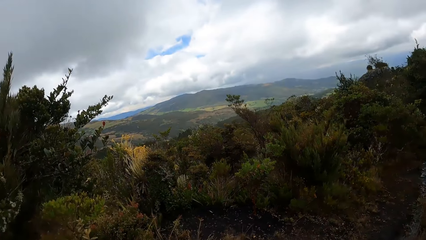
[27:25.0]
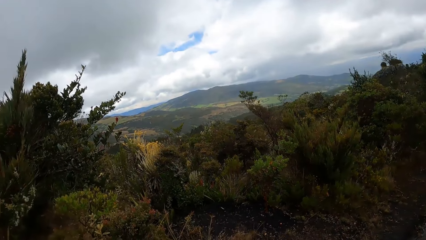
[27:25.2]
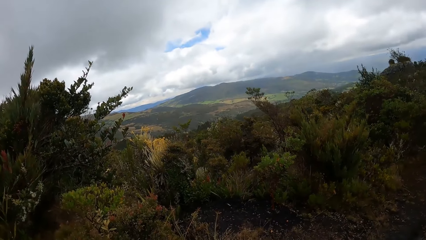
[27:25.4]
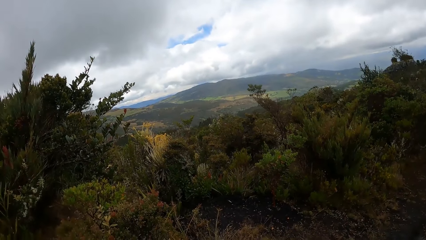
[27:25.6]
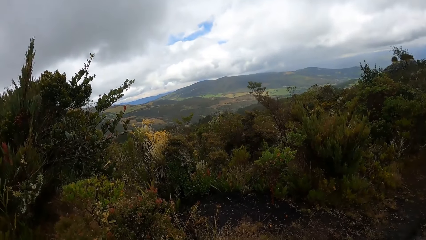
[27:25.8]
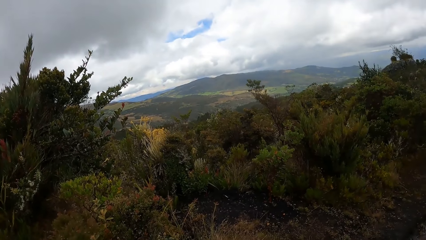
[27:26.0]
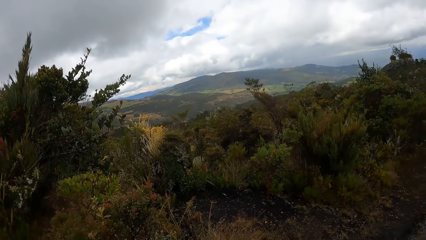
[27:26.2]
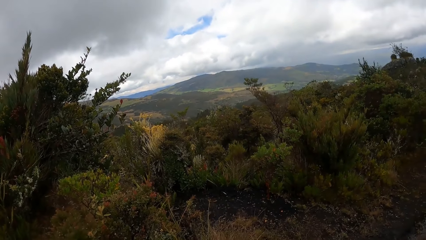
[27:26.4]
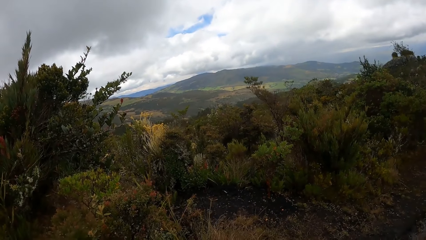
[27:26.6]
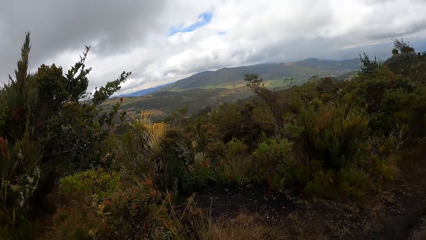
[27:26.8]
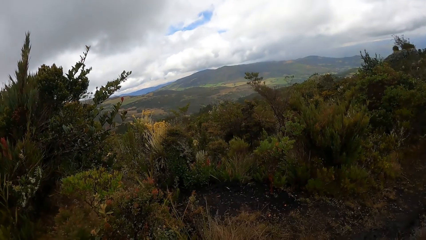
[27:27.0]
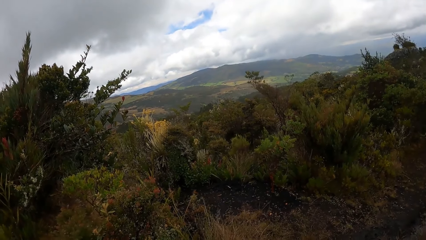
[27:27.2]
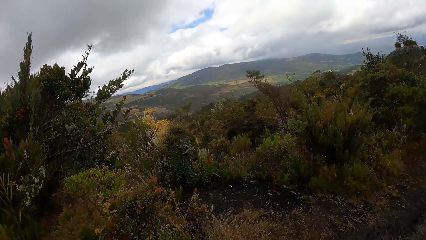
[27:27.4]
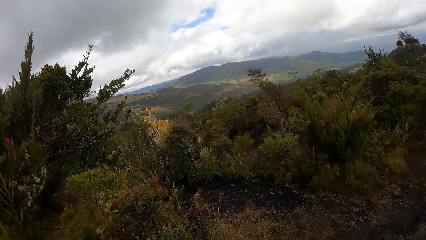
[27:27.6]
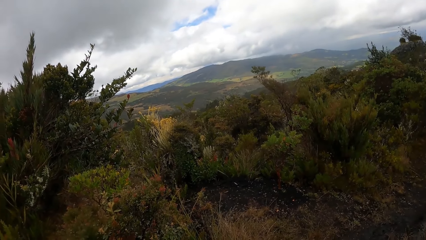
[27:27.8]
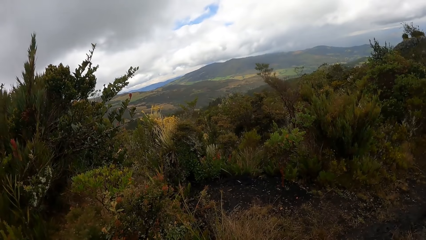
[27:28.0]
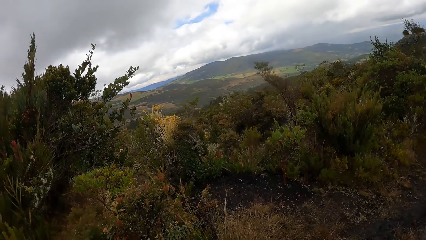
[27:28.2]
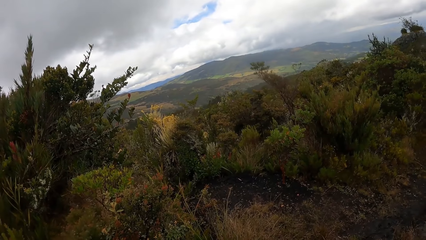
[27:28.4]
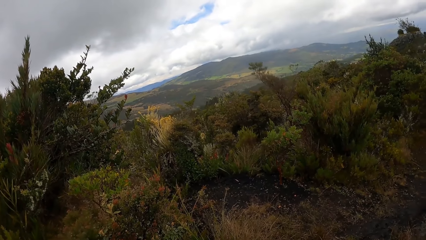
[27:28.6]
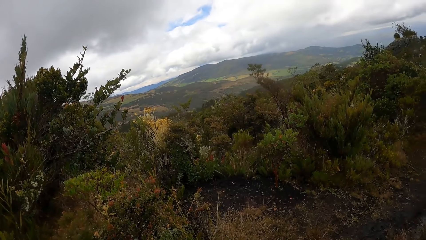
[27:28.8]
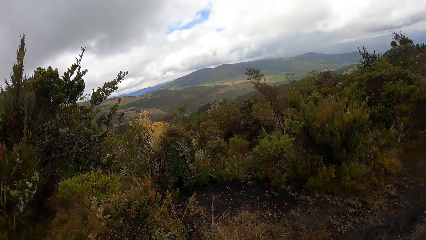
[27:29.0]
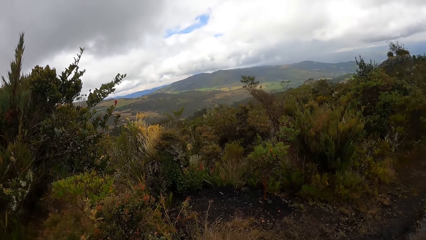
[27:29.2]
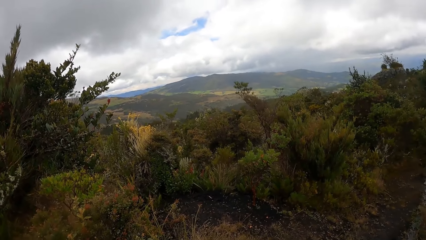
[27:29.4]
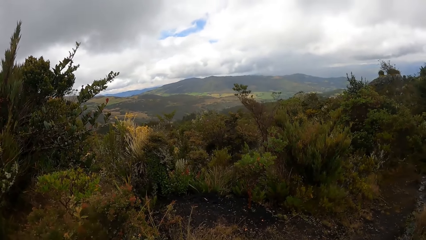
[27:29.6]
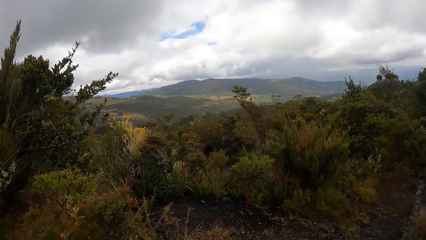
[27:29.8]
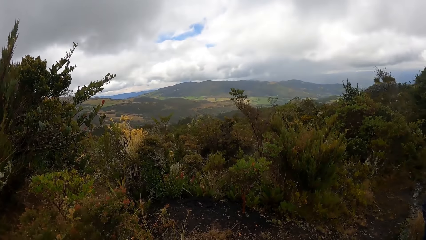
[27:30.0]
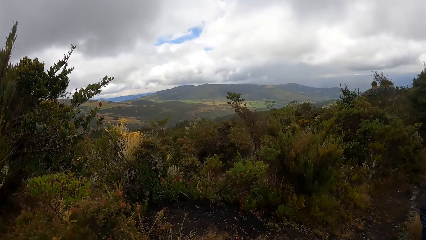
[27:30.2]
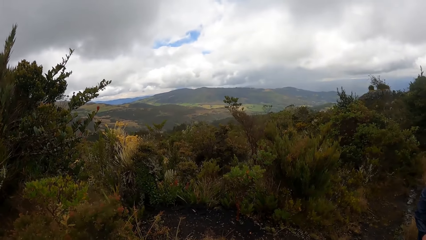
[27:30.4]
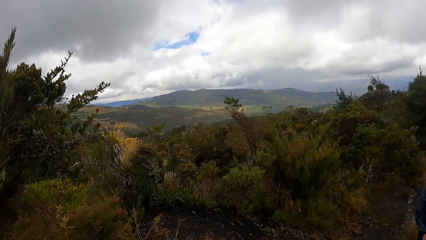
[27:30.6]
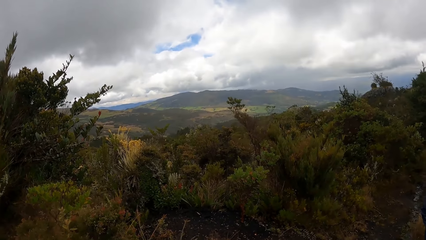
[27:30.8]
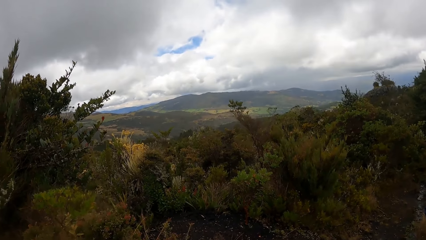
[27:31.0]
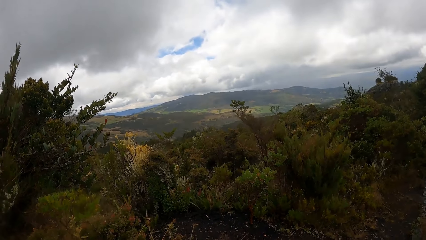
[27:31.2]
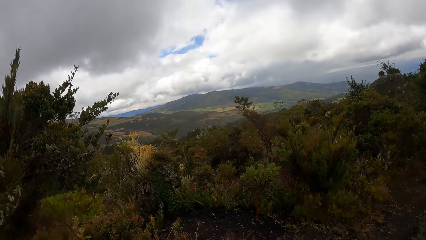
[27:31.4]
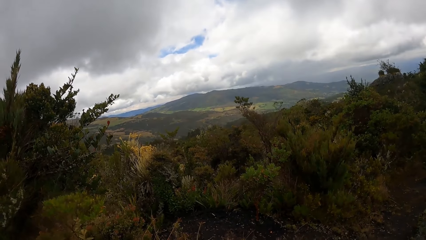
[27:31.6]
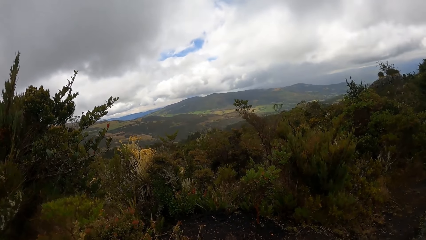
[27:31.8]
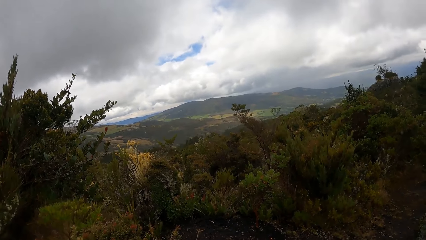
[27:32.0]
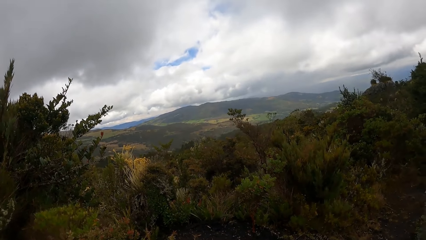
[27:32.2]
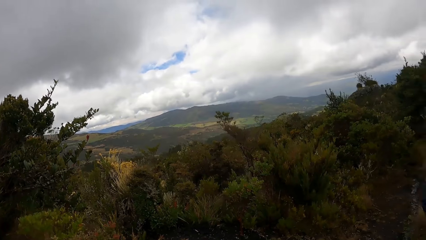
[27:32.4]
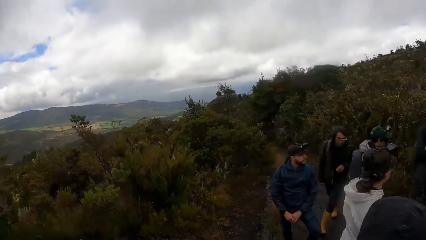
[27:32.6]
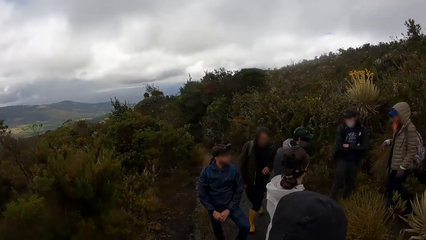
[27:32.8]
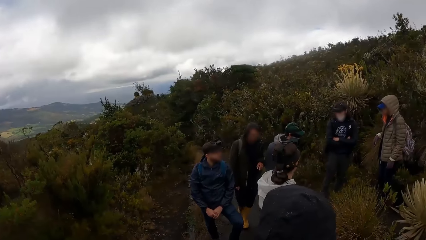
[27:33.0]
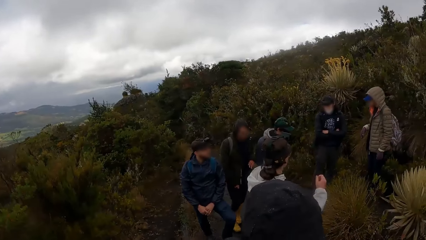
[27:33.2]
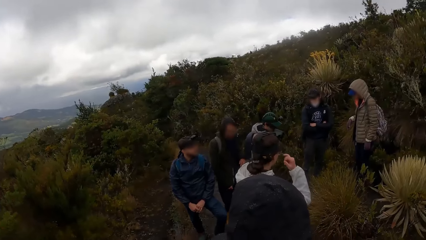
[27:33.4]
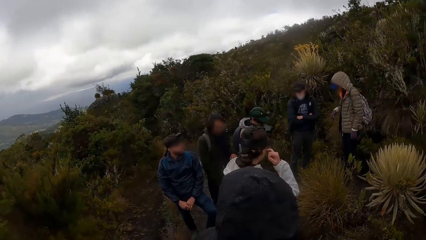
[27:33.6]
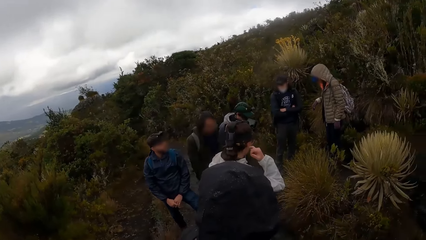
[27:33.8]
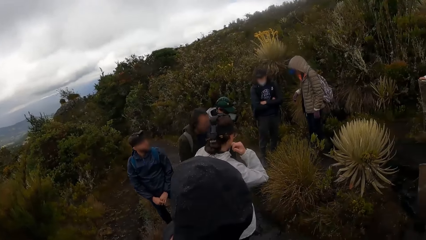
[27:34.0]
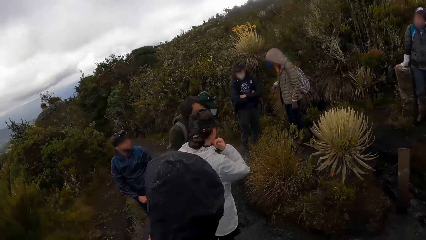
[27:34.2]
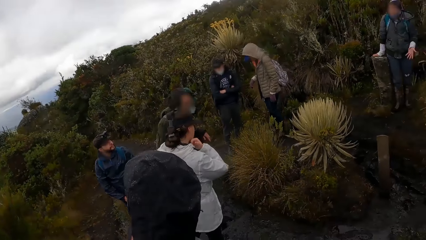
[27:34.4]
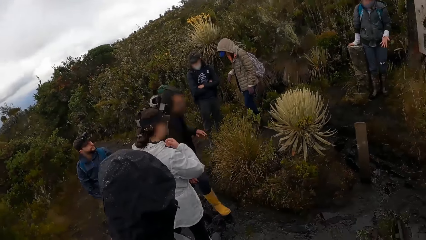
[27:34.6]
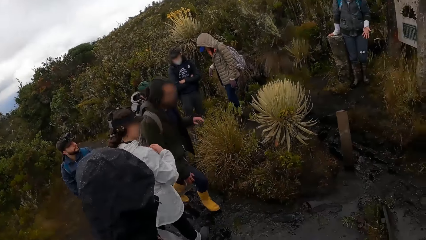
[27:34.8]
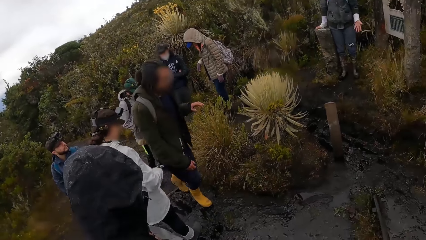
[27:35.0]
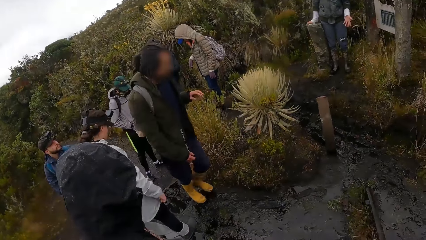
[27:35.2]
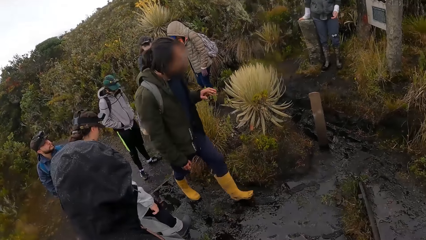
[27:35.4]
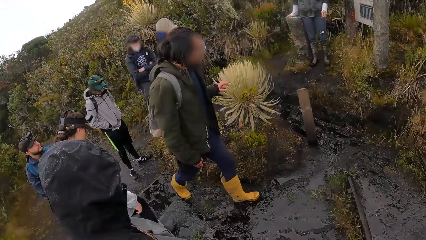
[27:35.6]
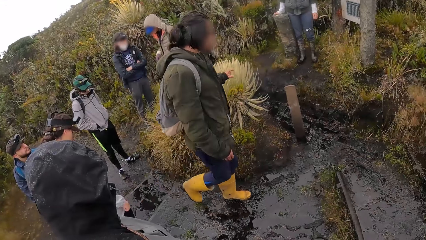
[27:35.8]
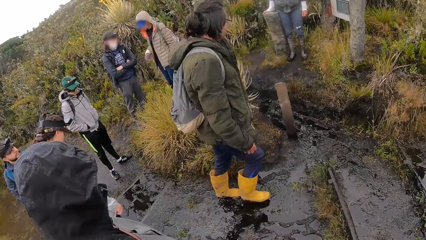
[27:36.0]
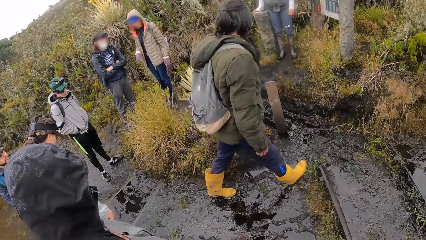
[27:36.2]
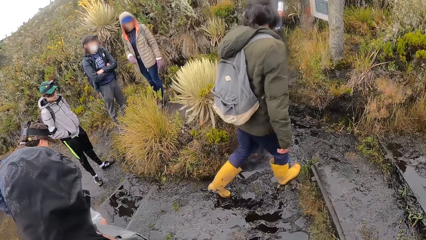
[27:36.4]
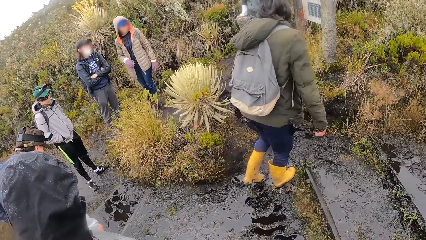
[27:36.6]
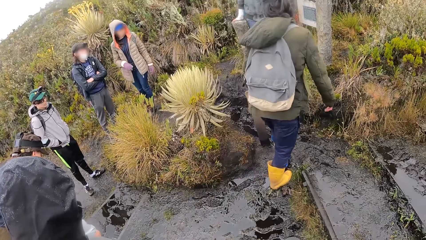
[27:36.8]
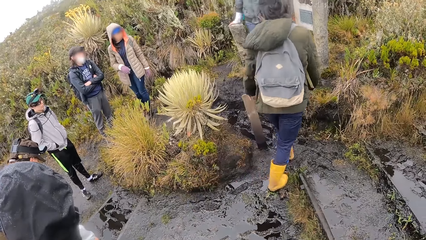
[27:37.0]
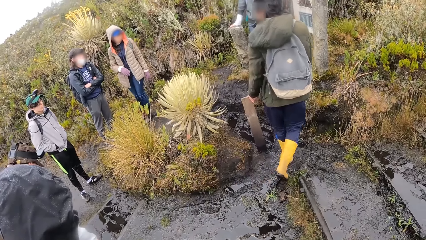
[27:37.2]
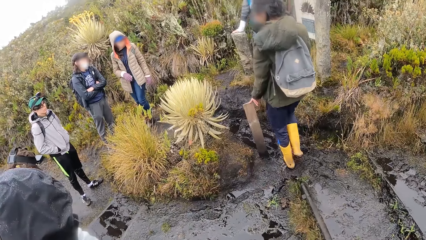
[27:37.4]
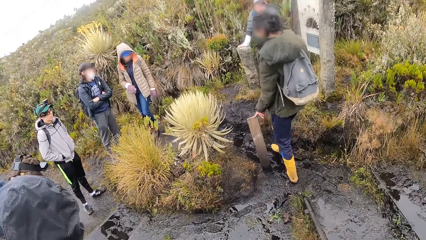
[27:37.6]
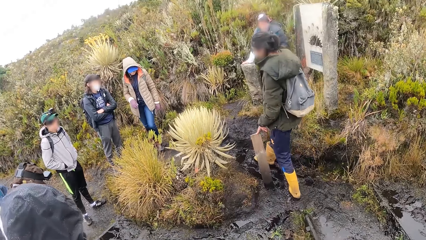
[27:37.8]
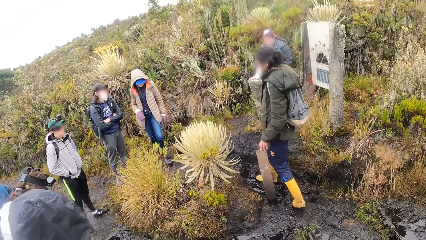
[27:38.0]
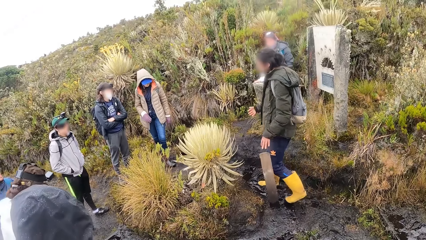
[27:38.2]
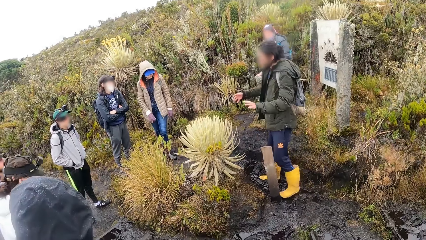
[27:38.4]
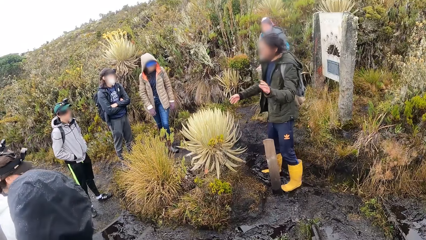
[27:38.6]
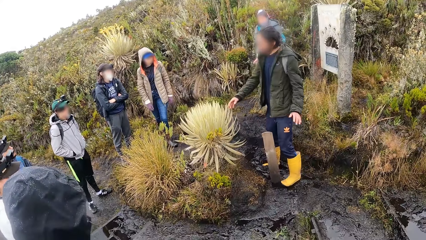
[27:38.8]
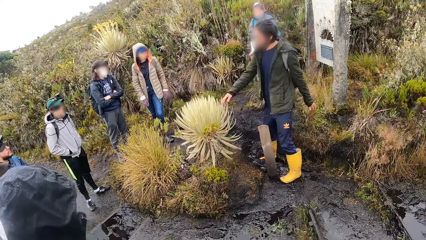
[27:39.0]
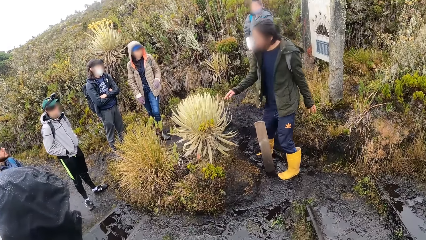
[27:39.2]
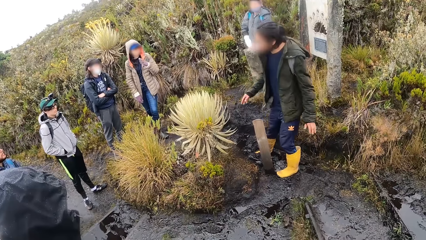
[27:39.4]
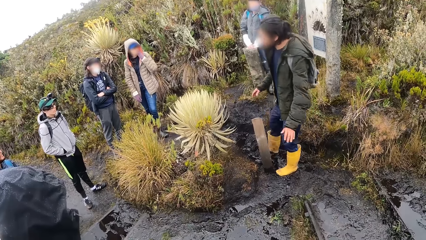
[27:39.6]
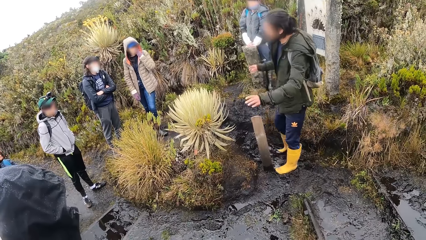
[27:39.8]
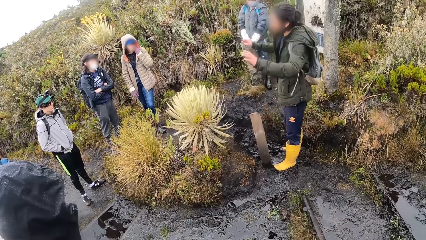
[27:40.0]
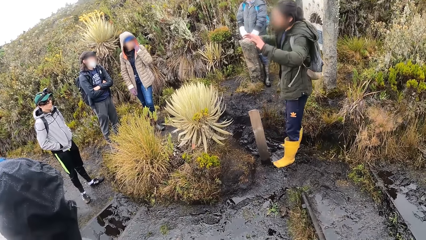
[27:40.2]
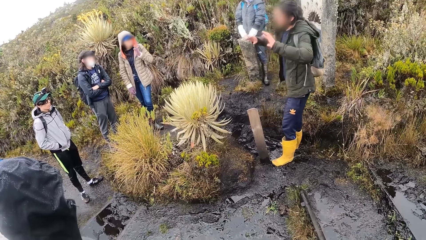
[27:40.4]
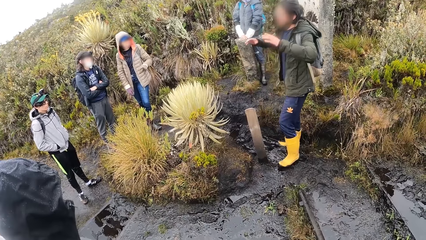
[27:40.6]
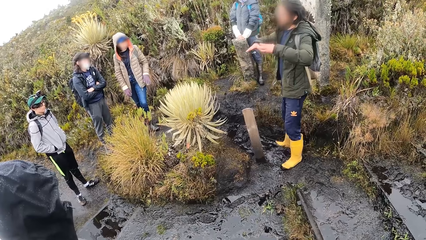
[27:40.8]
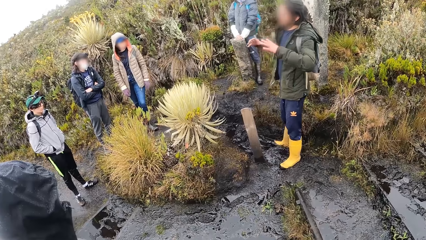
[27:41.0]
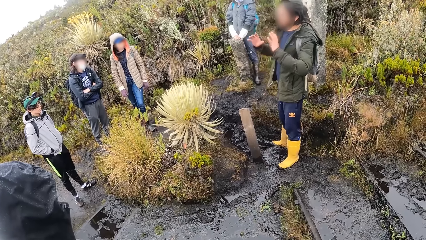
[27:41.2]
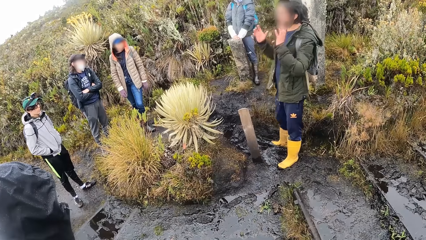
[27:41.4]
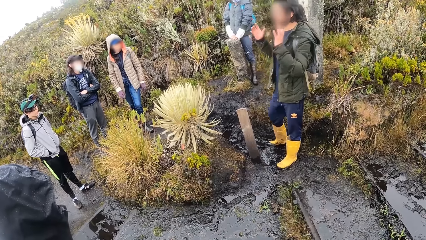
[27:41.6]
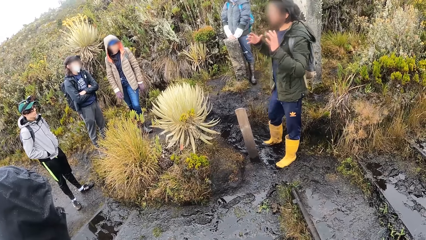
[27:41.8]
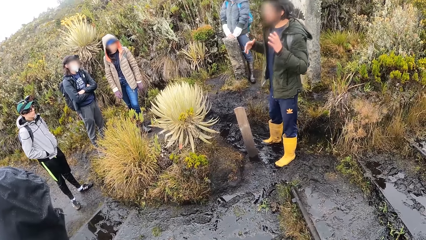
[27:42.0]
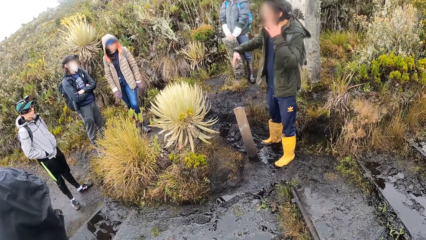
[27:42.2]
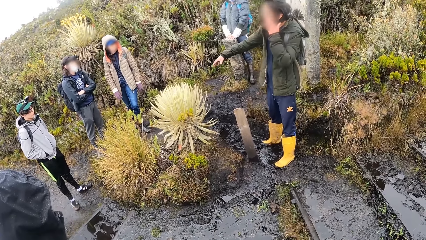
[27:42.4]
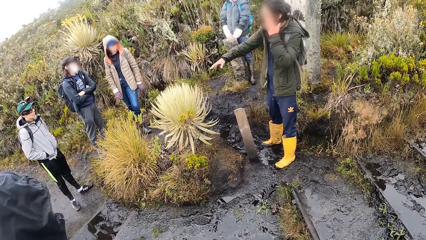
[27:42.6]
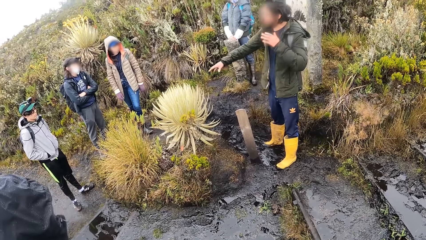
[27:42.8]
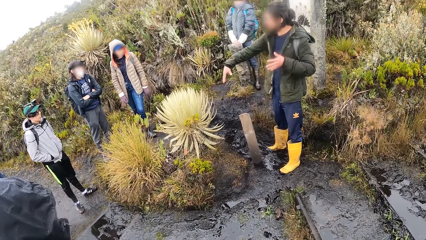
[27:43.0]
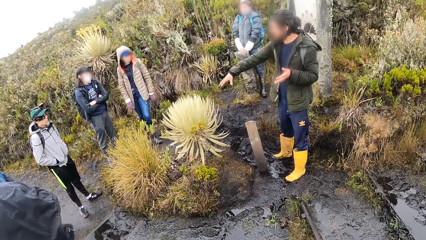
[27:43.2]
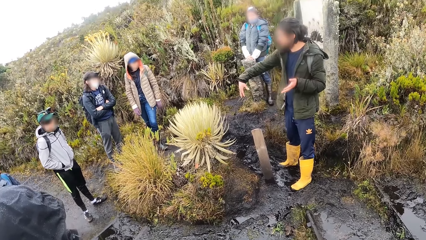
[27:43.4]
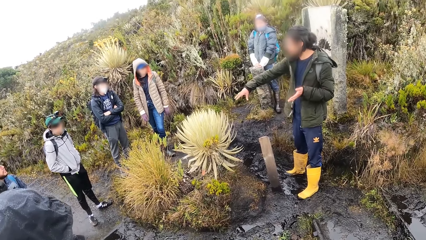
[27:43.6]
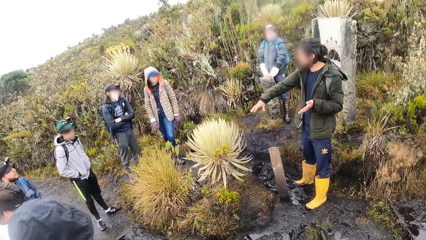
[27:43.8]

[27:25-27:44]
A man walks towards the center of the group of people in the forest. A woman looks around. The man interacts with the group of people in the forest, uses gestures, moves around, and looks around.
